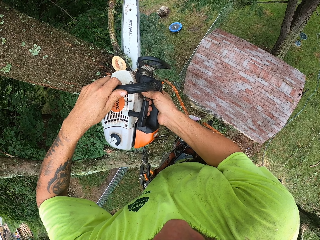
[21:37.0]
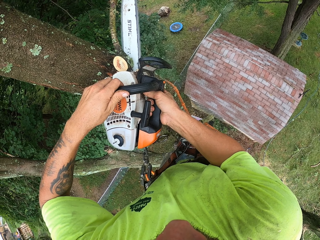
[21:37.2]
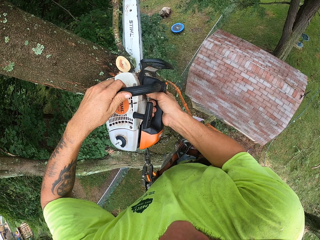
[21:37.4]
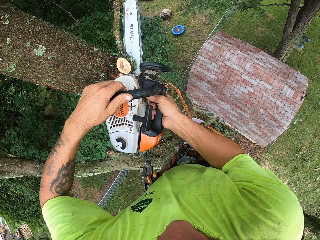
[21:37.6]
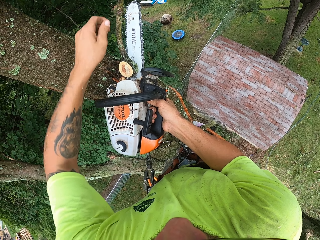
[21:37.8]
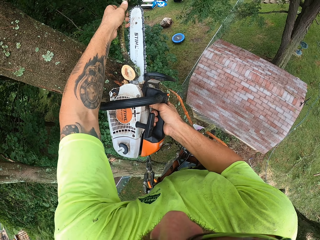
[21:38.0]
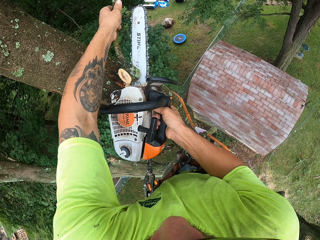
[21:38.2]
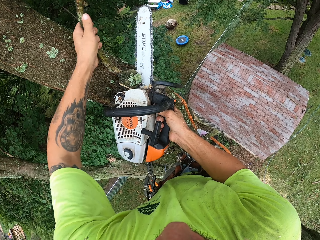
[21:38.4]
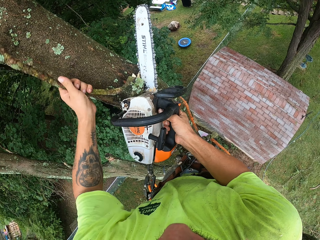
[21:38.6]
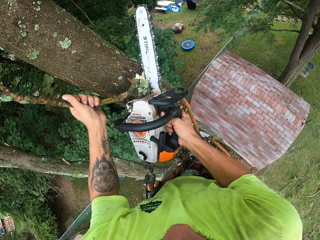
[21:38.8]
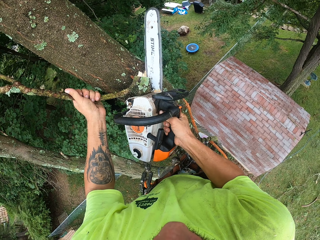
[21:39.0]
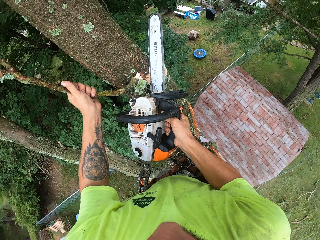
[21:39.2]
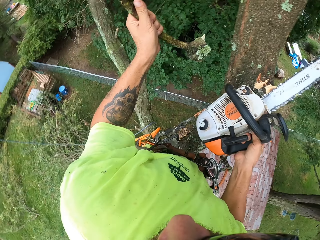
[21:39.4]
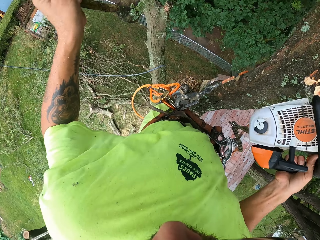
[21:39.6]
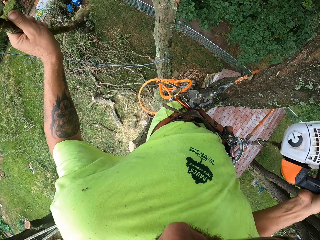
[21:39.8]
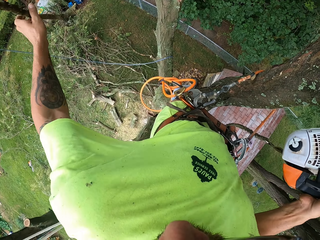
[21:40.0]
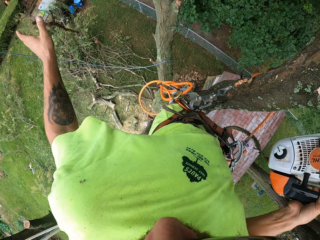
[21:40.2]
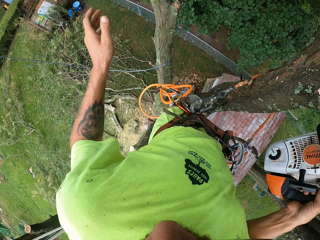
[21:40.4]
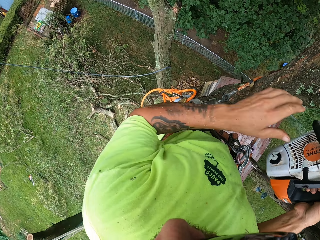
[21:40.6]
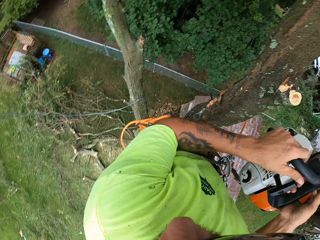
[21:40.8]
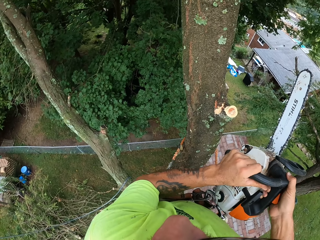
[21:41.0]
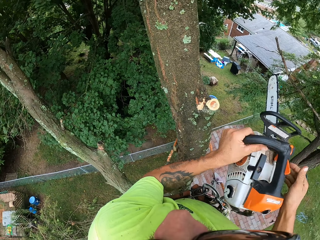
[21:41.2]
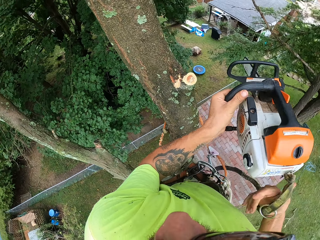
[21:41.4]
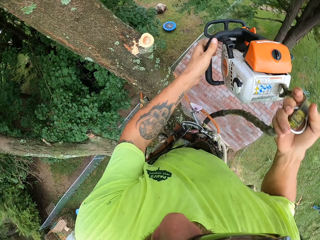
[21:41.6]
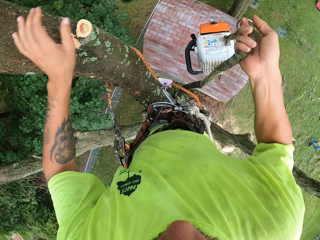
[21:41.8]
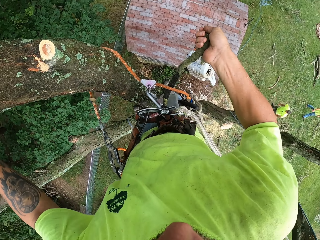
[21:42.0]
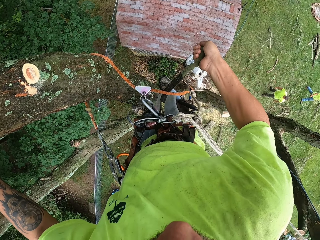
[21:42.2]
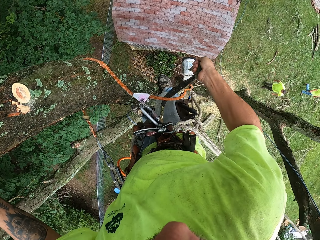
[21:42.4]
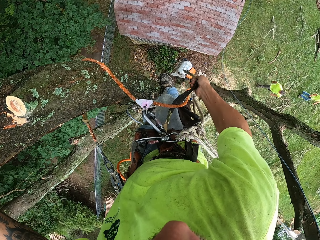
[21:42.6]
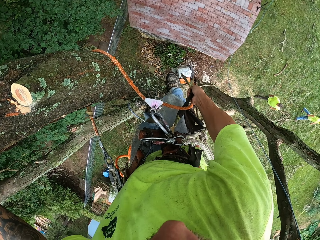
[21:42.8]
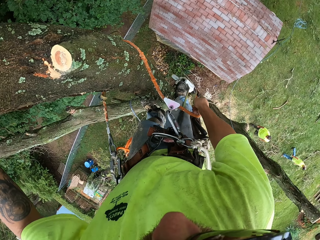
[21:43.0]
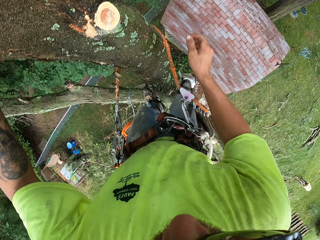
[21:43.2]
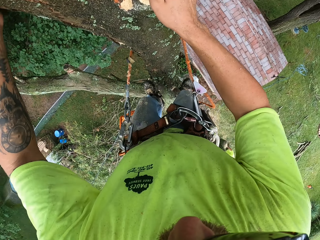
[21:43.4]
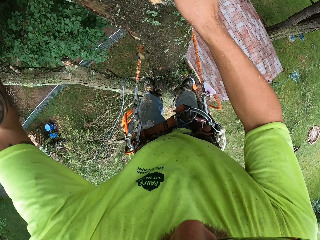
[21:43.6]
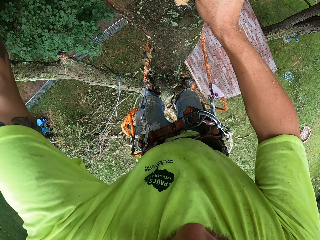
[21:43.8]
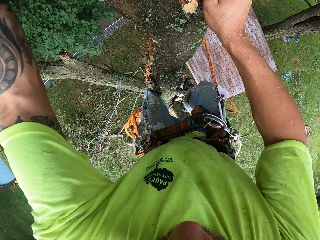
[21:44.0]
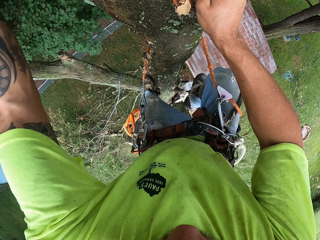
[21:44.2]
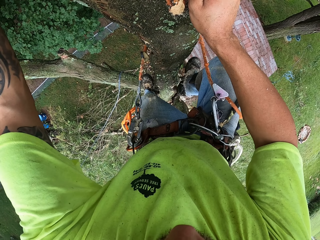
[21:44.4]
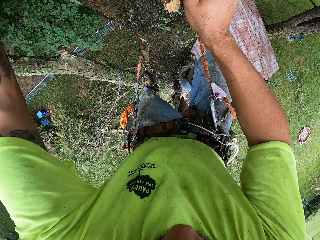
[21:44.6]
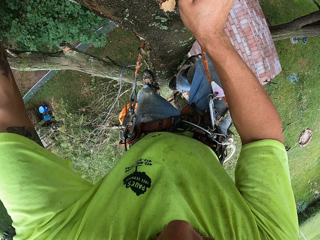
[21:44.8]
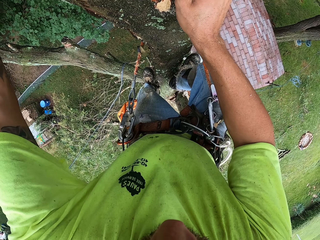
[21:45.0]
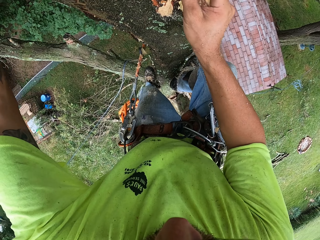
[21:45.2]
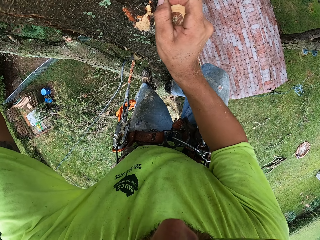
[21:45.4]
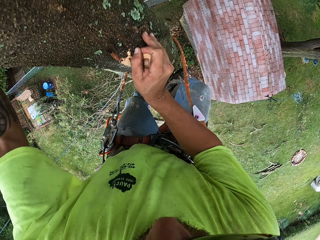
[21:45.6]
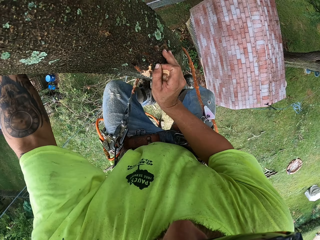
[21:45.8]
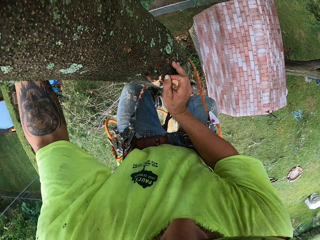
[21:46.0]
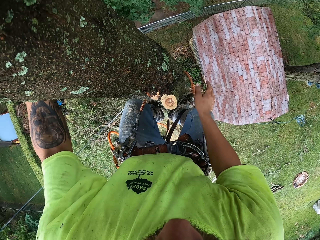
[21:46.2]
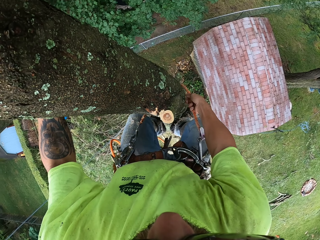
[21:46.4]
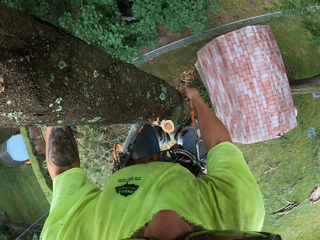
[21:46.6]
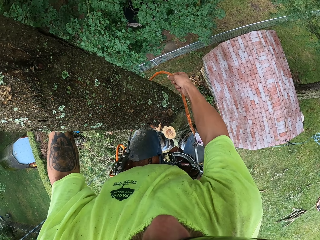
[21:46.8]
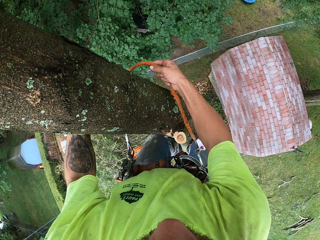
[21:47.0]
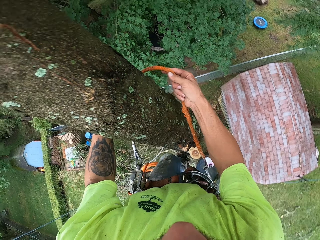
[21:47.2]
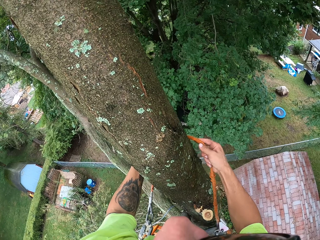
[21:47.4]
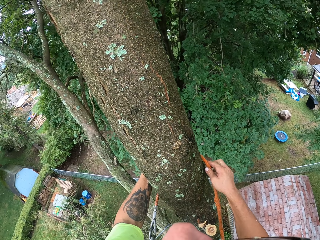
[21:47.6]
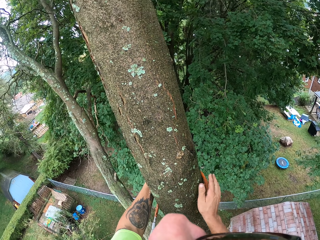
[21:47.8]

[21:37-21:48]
The camera wearer breaks the tree with his left hand. He holds the branch with the left hand. He passes the chainsaw from his right hand to his left hand. He passes the chainsaw from his left hand to his right hand. He gently drops the chainsaw with his right hand. He holds the tree with his right hand. He climbs up the tree. He adjusts the rope with his right hand.

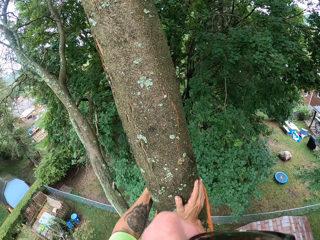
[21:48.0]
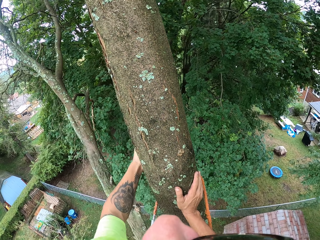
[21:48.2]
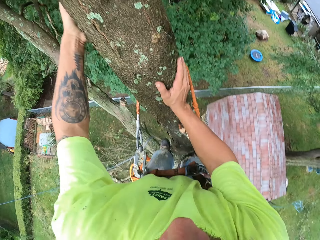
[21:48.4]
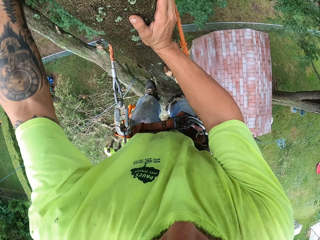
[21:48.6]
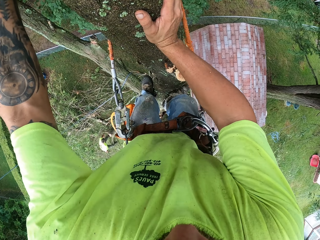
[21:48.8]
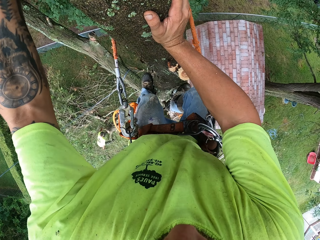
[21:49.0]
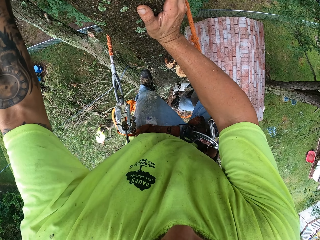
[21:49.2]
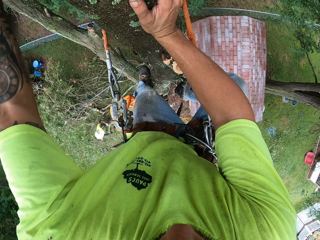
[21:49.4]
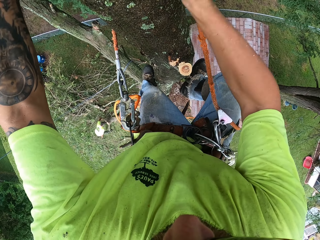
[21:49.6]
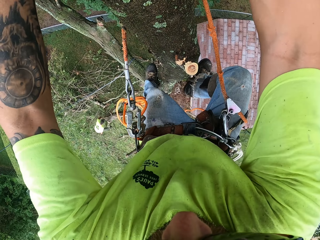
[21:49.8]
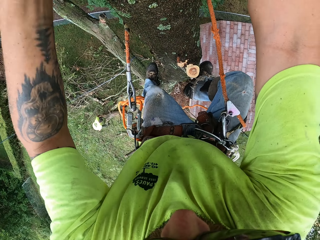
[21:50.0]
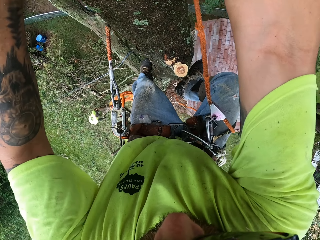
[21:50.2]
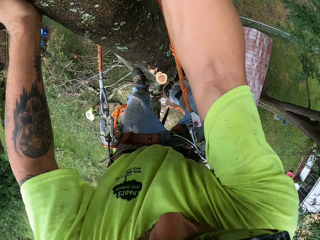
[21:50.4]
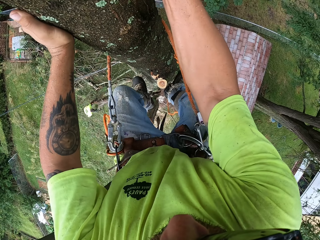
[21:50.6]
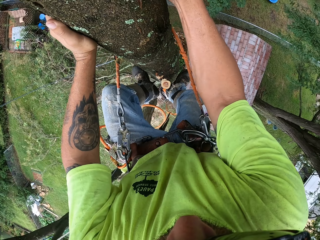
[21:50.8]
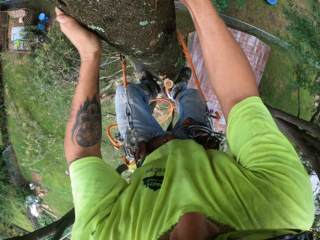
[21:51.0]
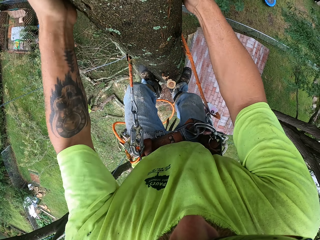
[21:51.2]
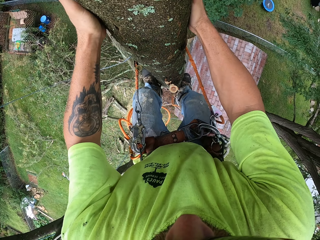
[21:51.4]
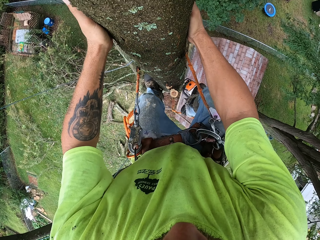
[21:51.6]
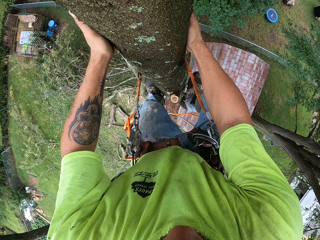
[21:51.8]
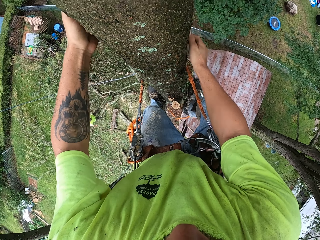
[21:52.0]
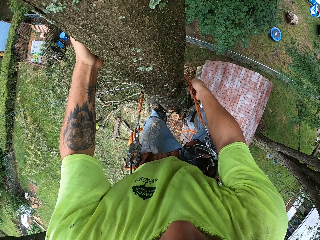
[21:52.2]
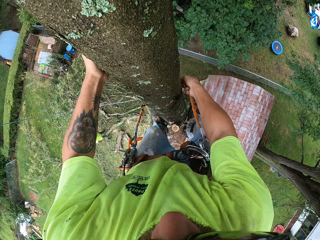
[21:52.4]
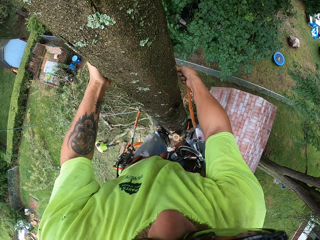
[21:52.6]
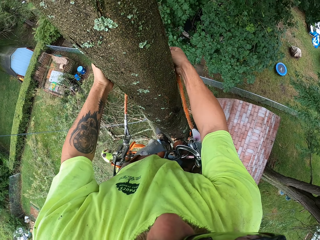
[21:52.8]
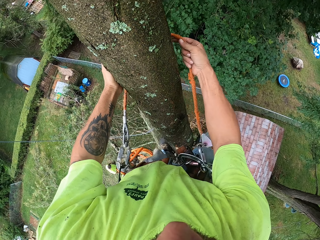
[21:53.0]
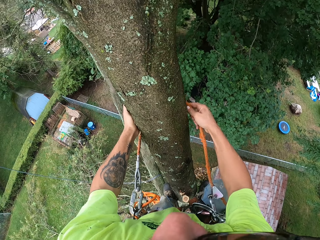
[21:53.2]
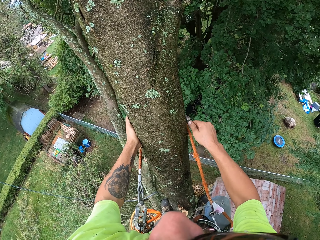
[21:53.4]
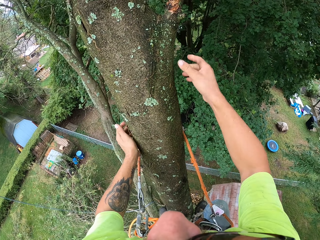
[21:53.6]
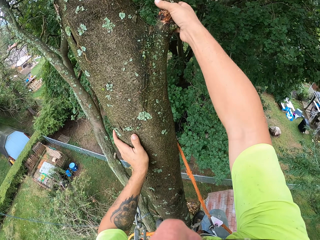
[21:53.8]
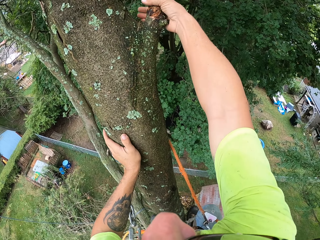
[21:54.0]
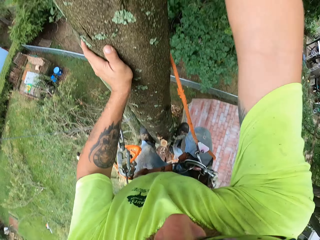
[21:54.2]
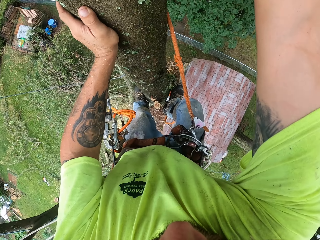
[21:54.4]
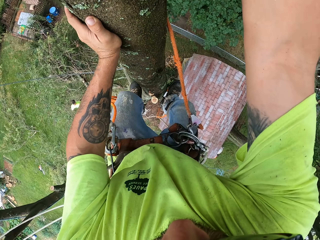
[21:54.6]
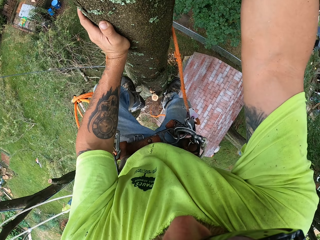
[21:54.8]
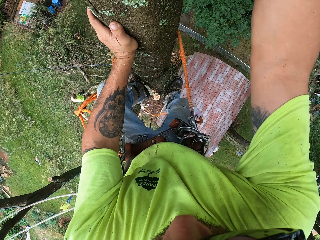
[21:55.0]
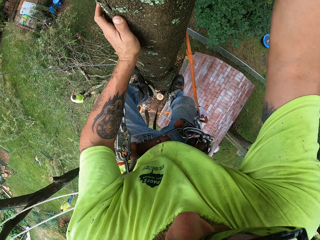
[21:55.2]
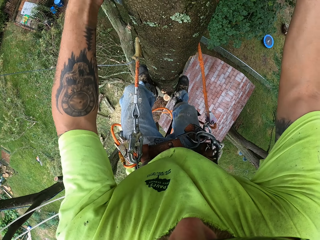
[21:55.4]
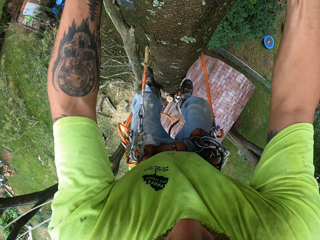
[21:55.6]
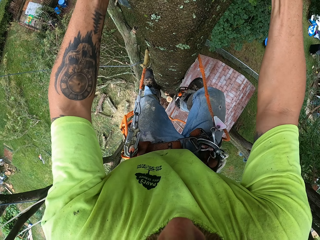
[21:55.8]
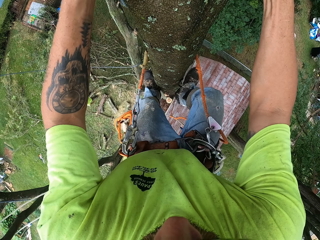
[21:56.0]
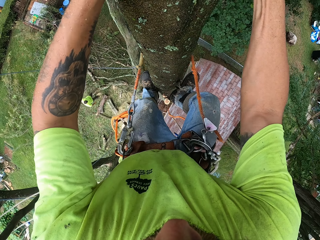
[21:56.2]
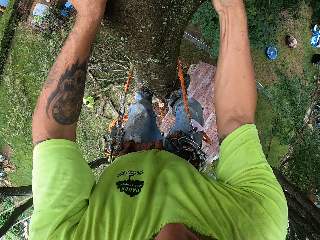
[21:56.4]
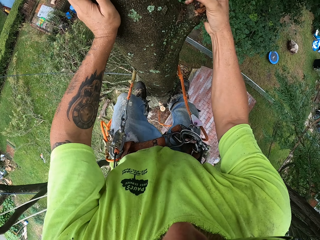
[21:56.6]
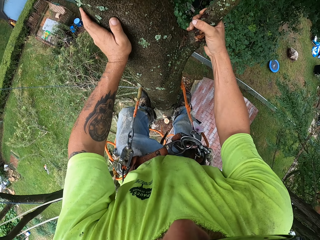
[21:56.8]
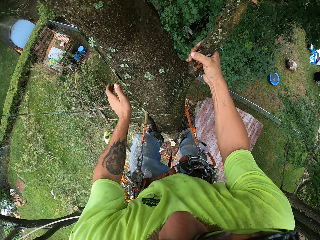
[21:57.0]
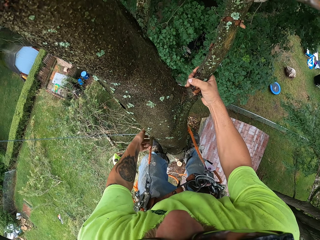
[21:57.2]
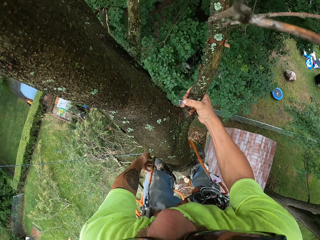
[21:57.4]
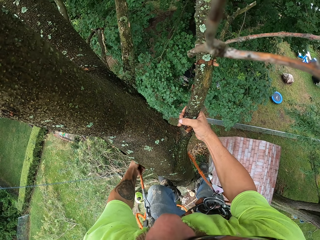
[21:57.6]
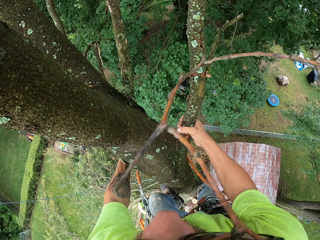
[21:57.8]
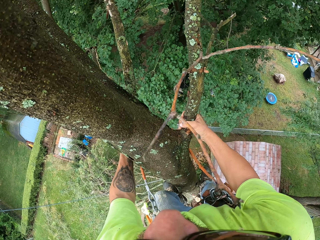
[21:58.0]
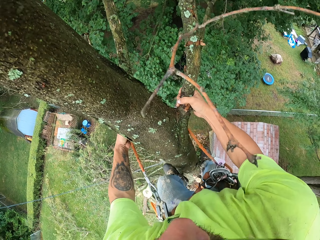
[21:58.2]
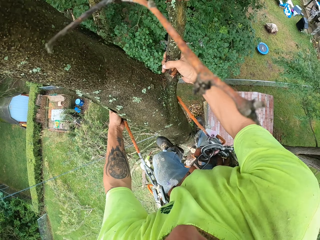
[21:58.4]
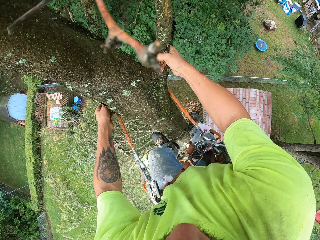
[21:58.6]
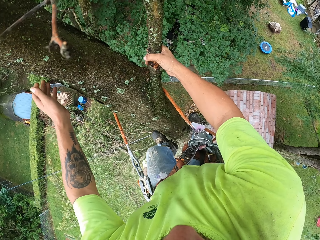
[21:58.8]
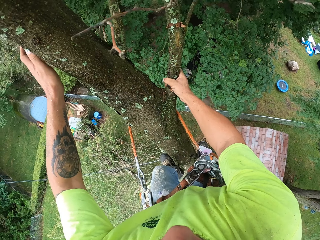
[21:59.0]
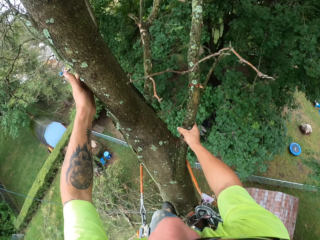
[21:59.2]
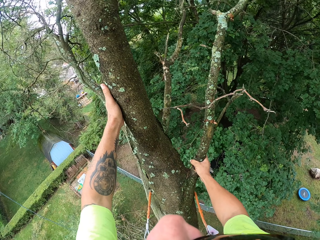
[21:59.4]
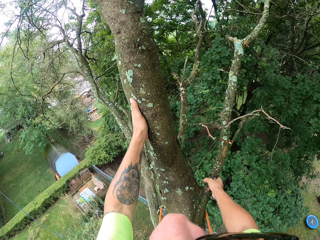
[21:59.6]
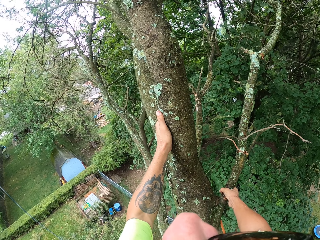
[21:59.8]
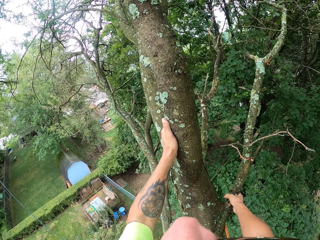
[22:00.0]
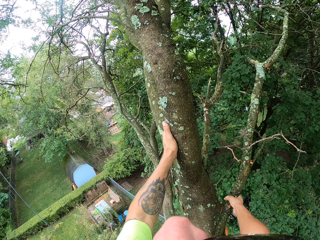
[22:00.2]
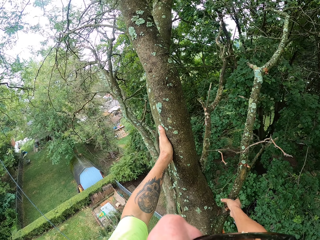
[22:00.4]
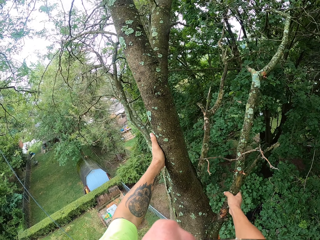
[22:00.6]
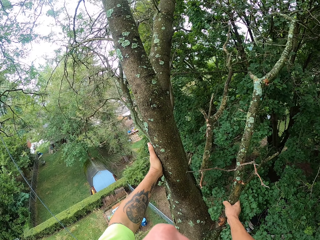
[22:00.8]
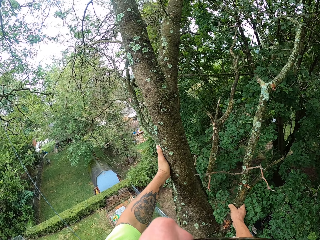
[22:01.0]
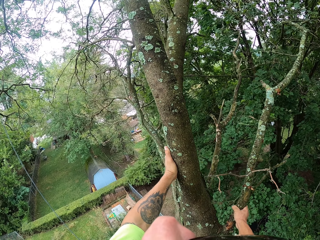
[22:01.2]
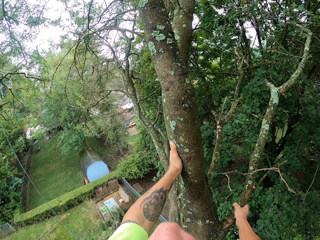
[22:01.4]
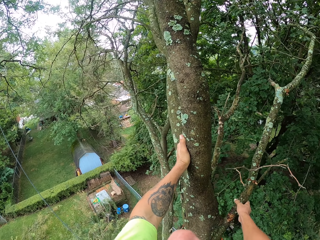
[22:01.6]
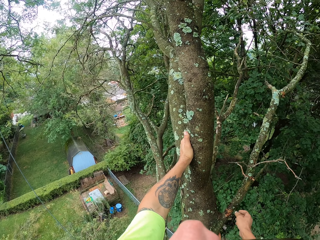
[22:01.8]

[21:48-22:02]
The camera wearer holds the tree with both hands. He climbs the tree with the climbing shoes. He holds the tree with his left hand. He adjusts the rope with his right hand. He holds the tree with both hands. He adjusts the rope with his left hand. He holds a branch with the right hand. He holds the tree with both hands.
